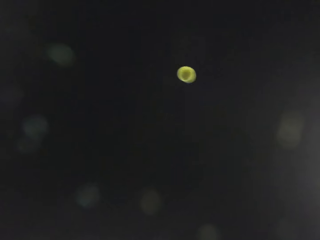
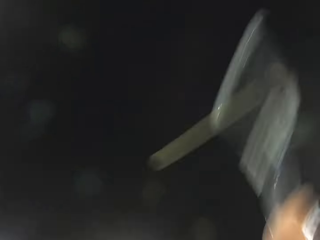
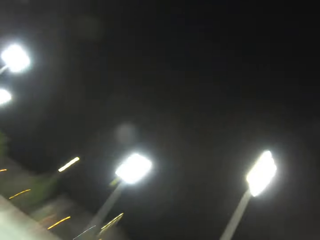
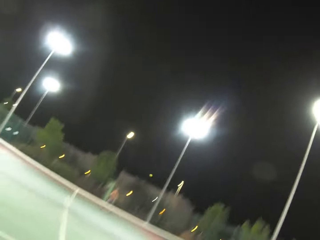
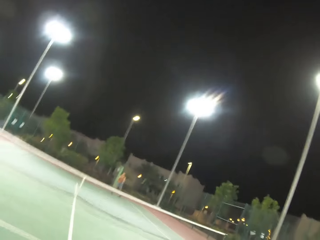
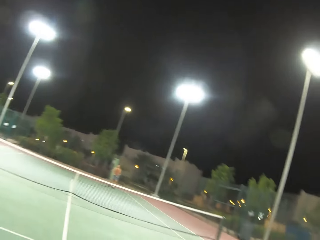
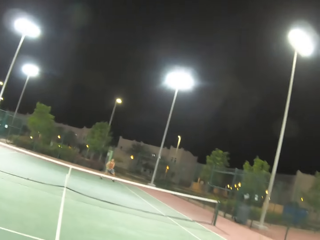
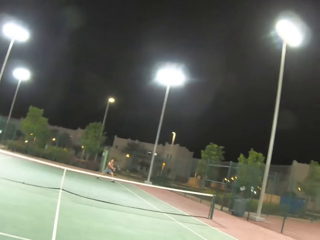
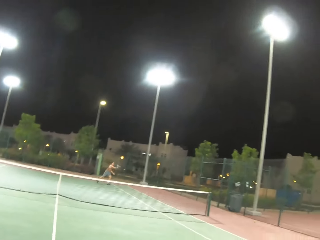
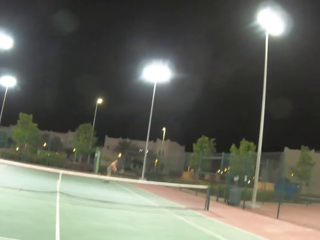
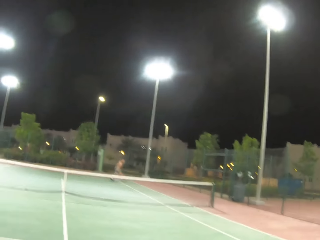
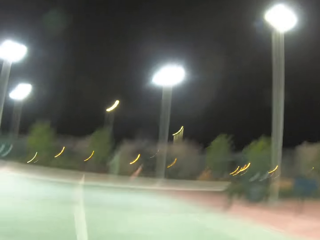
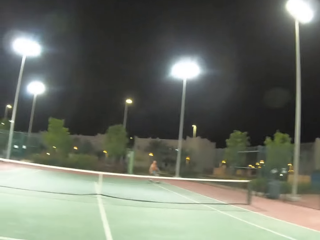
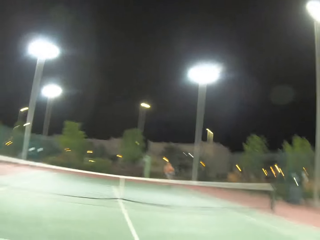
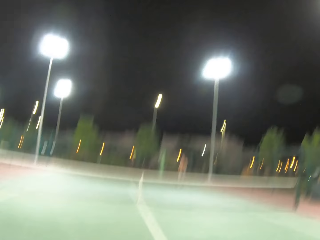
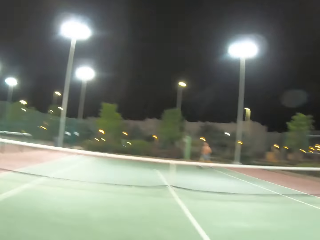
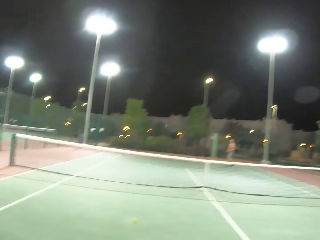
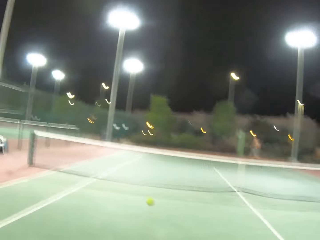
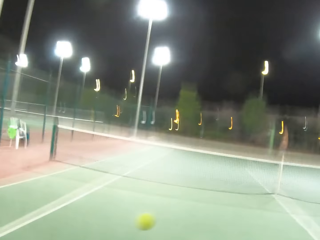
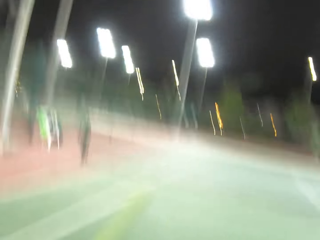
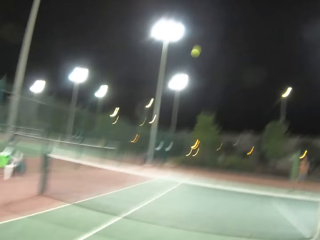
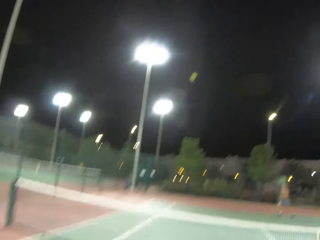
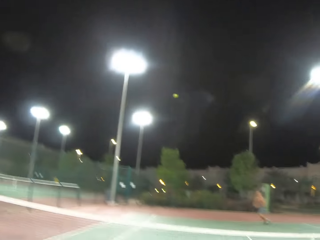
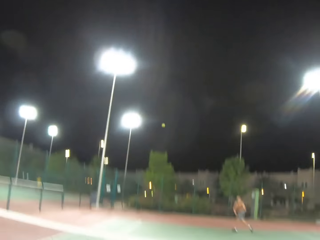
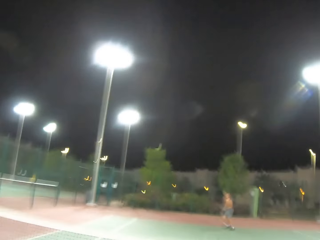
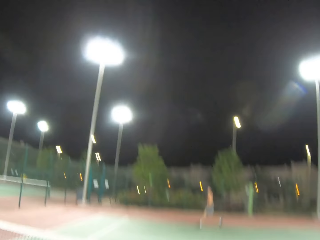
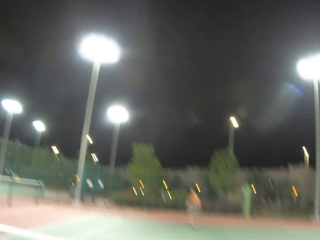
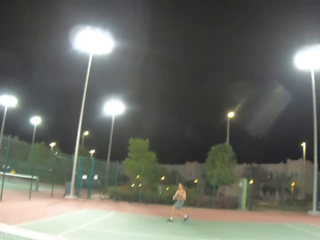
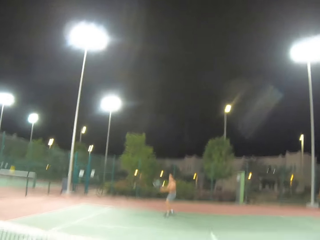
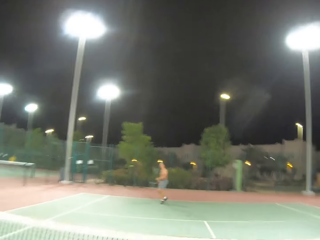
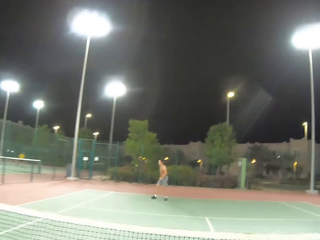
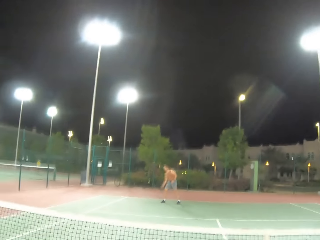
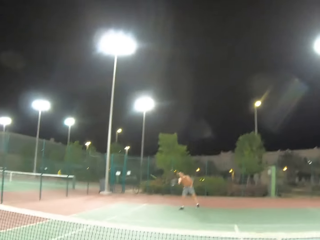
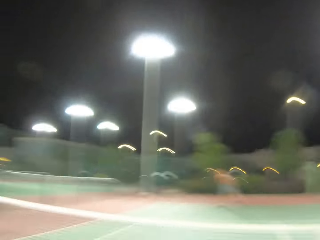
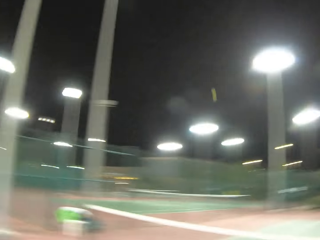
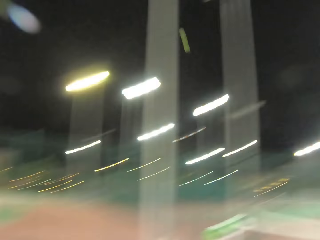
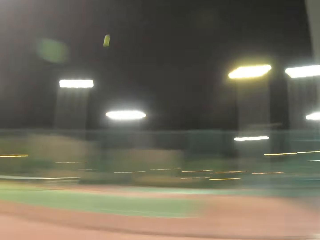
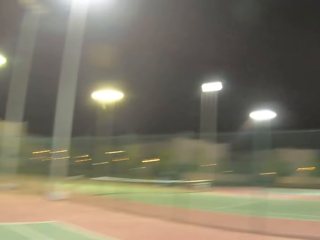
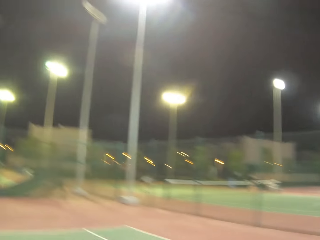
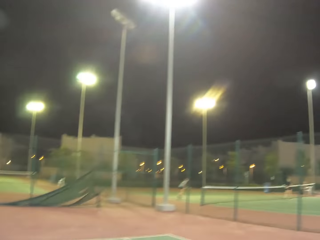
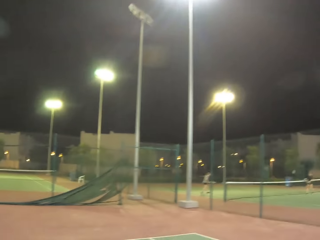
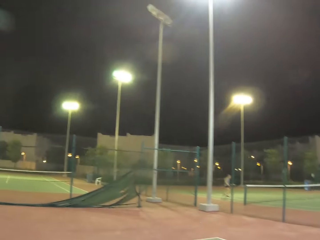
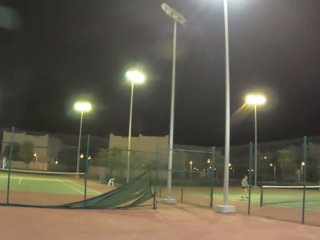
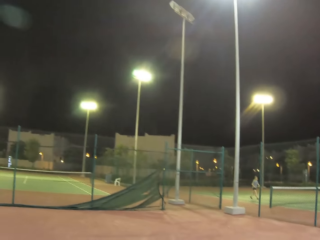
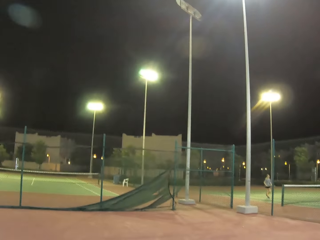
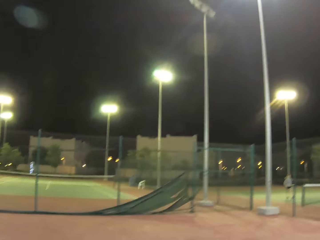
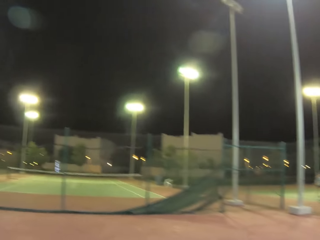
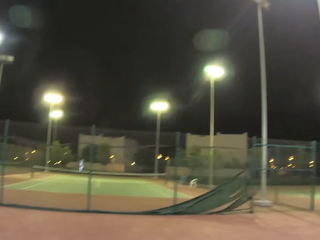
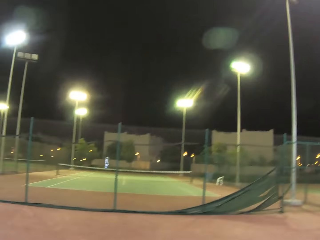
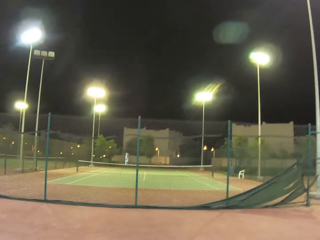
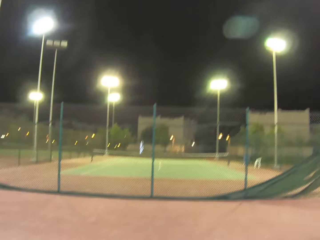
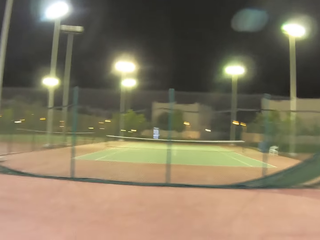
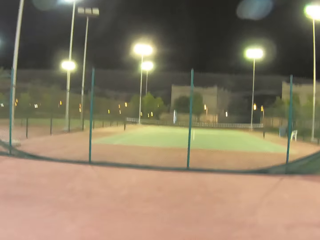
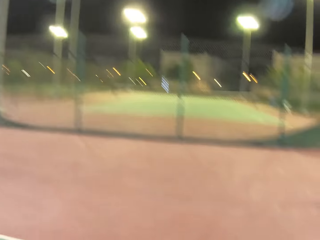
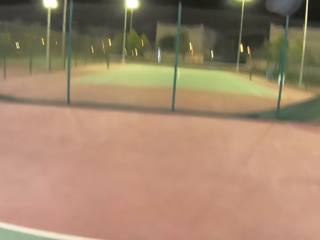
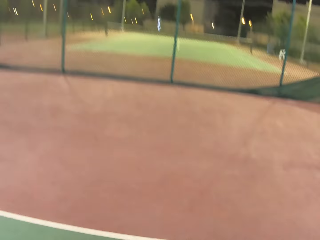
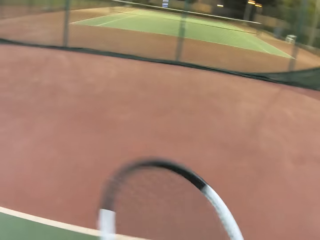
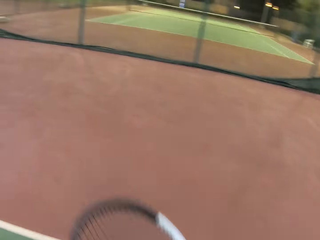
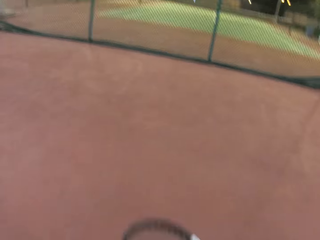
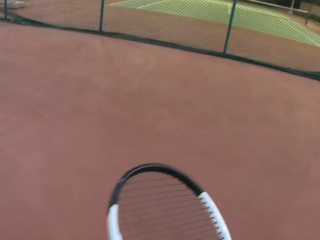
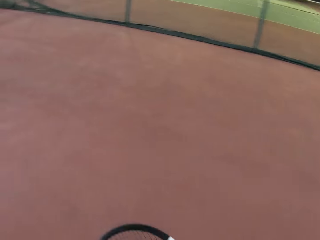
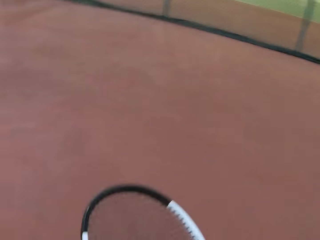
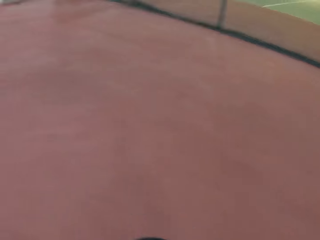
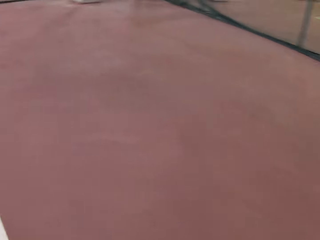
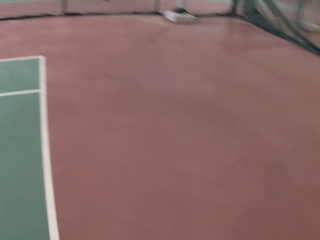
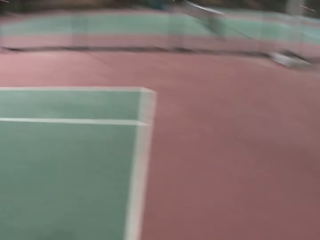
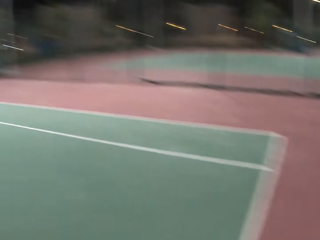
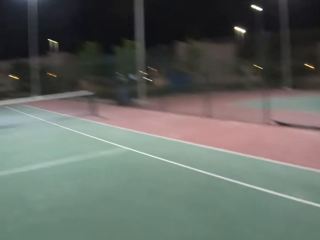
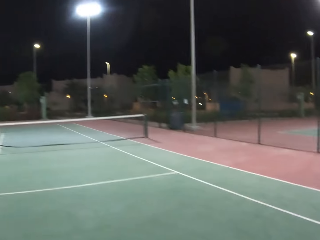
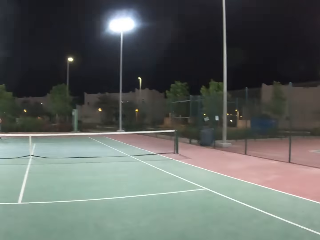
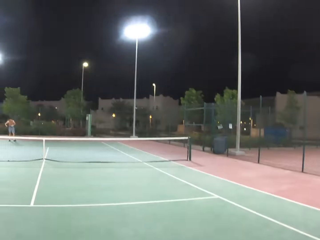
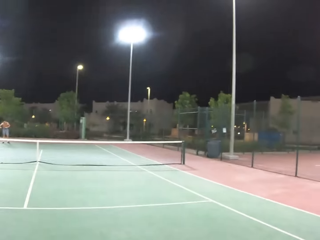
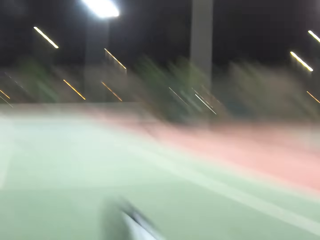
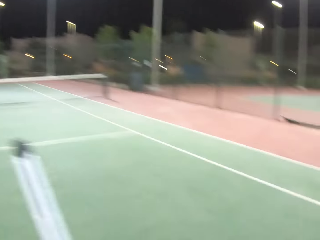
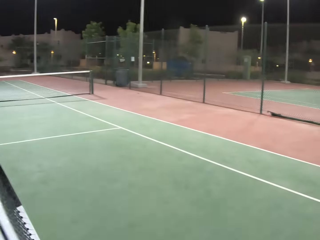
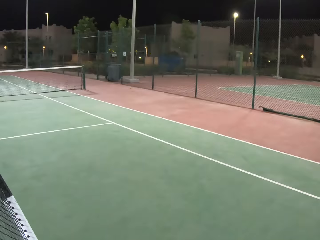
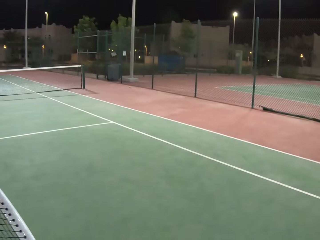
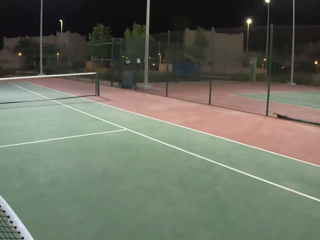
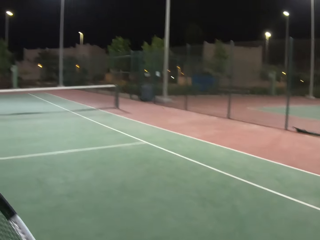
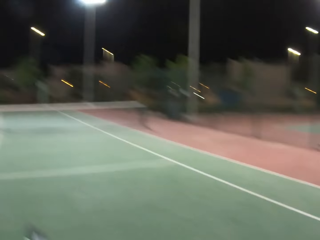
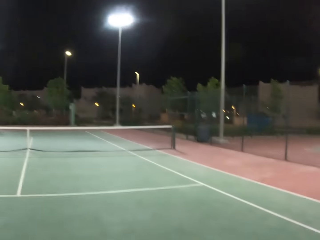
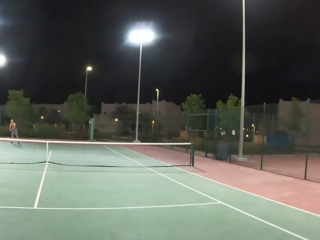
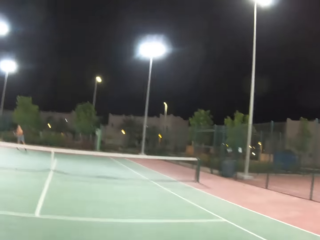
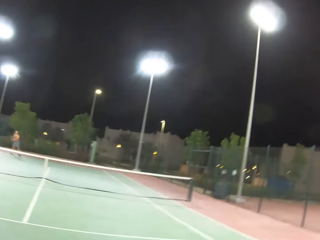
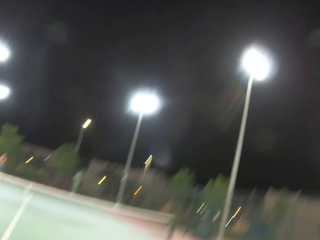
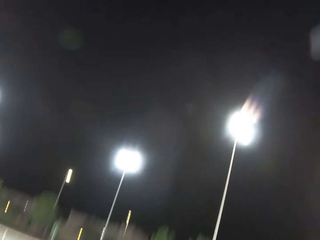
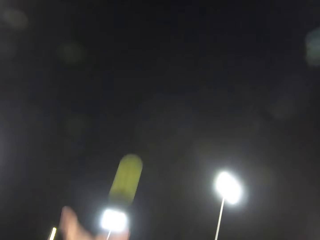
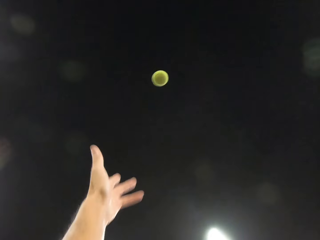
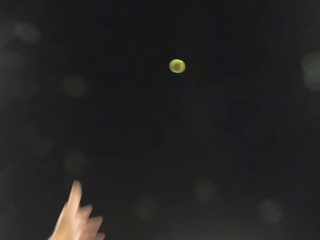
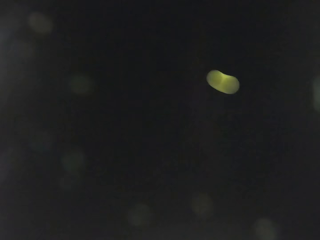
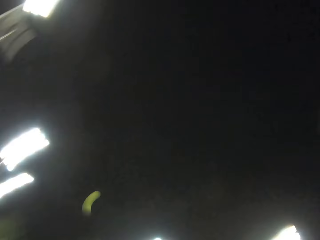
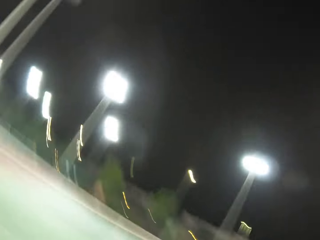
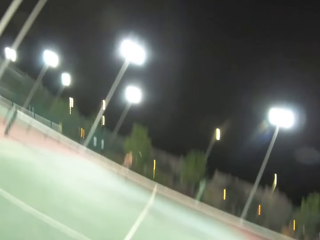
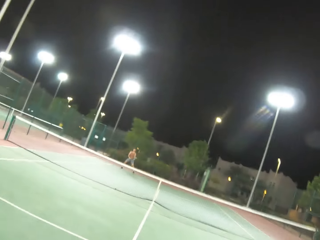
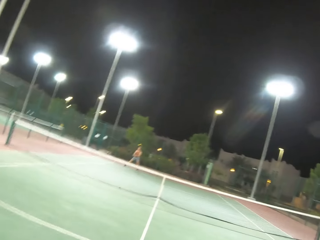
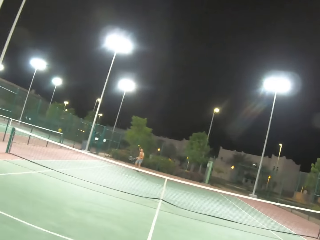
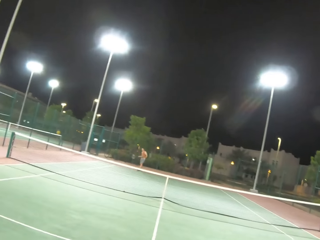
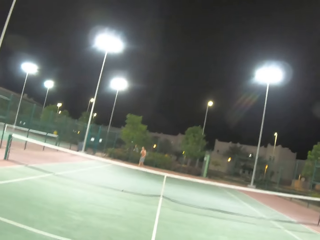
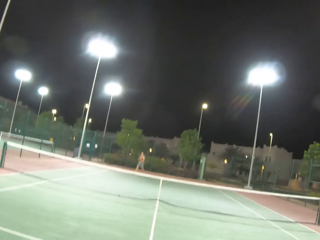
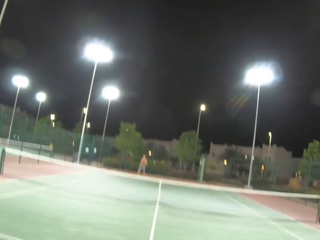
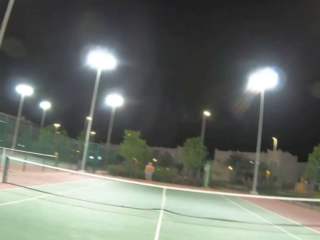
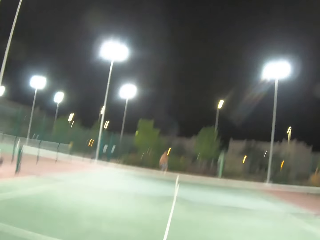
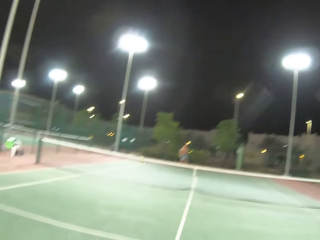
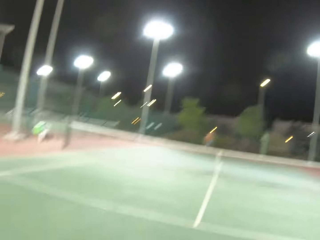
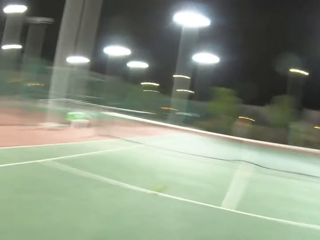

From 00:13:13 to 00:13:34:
The camera wearer kicks the ball. They serve the tennis ball in the court. A man kicks the ball. The camera wearer kicks the ball. They play tennis with the man. The man kicks the ball. The camera wearer walks around in the tennis court. They hold a tennis racket in the court. They kick the ball. They serve the tennis ball in the court. The man kicks the ball.
